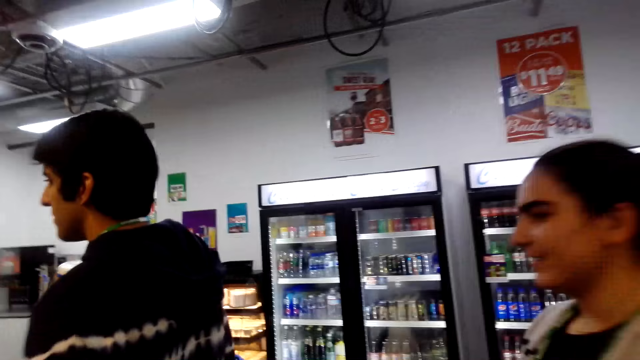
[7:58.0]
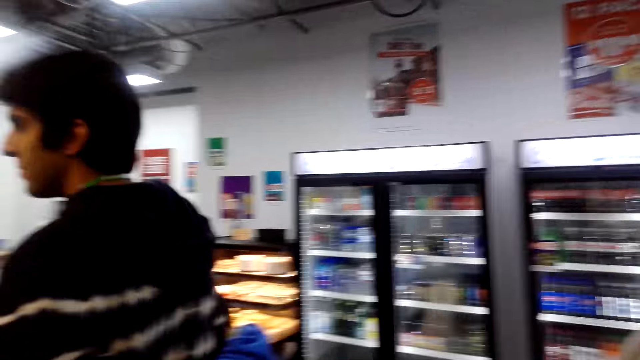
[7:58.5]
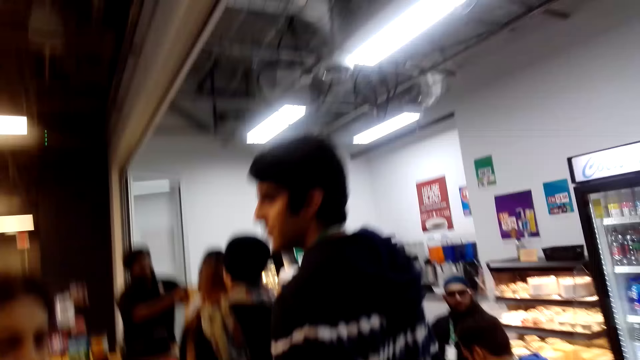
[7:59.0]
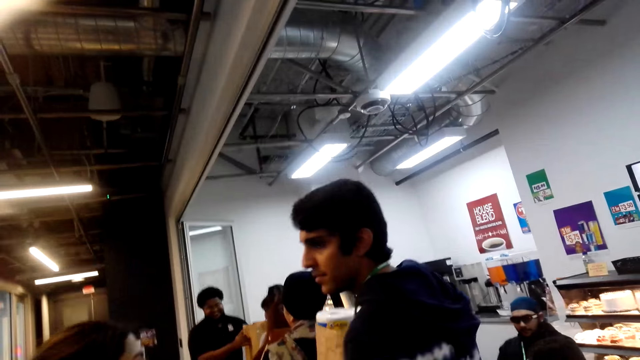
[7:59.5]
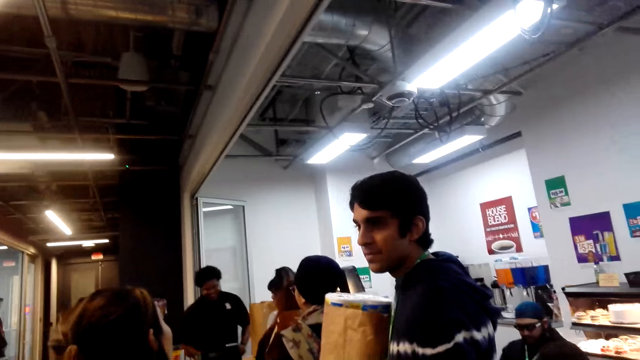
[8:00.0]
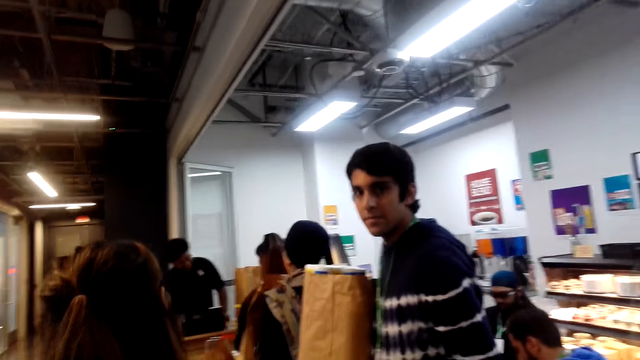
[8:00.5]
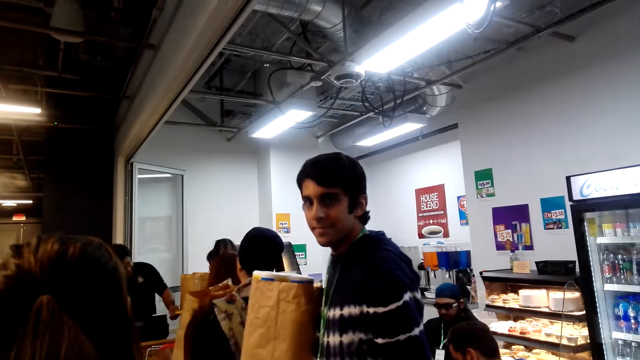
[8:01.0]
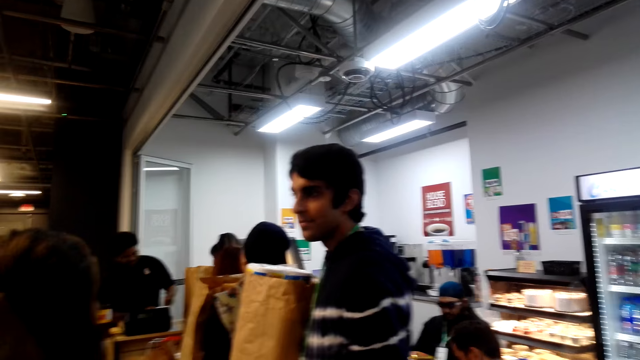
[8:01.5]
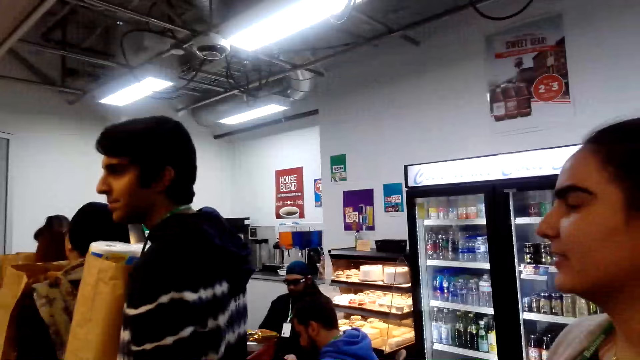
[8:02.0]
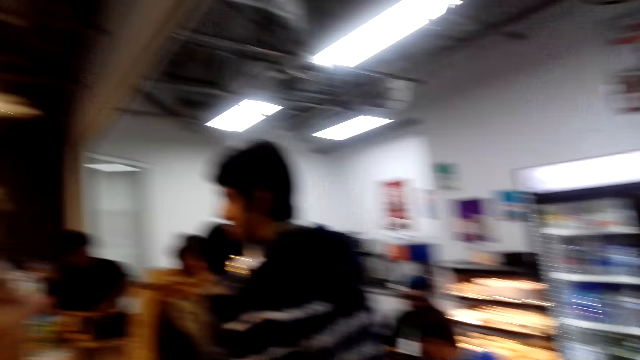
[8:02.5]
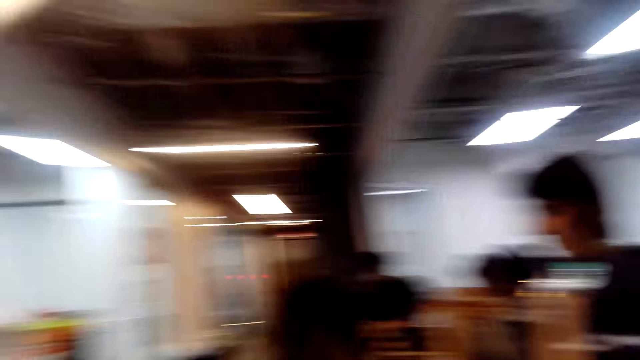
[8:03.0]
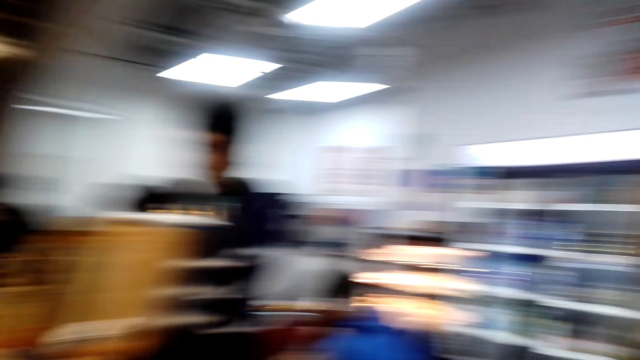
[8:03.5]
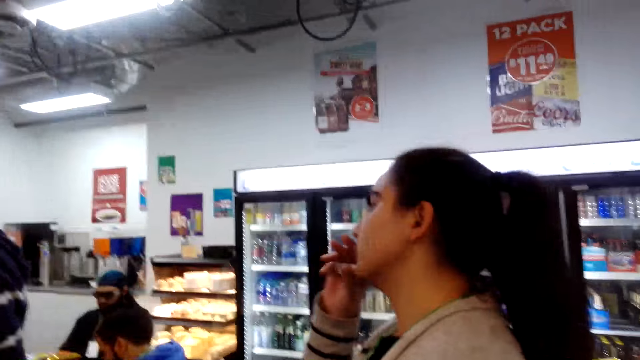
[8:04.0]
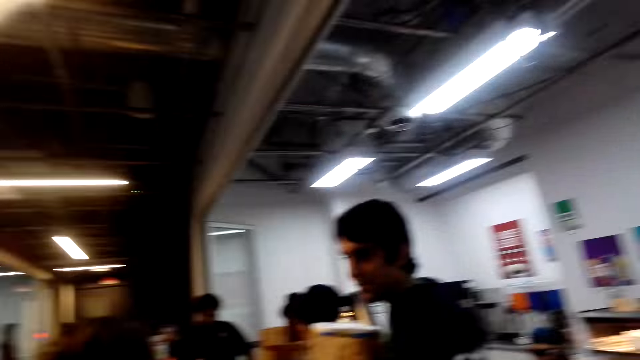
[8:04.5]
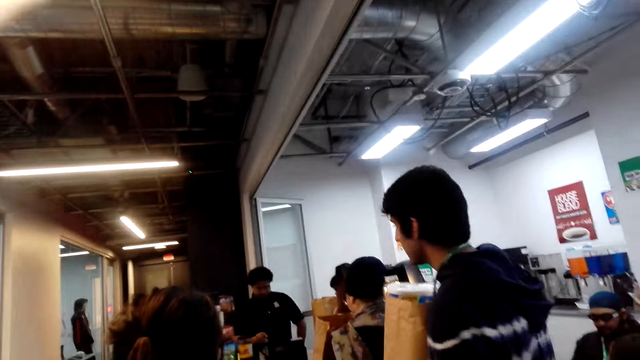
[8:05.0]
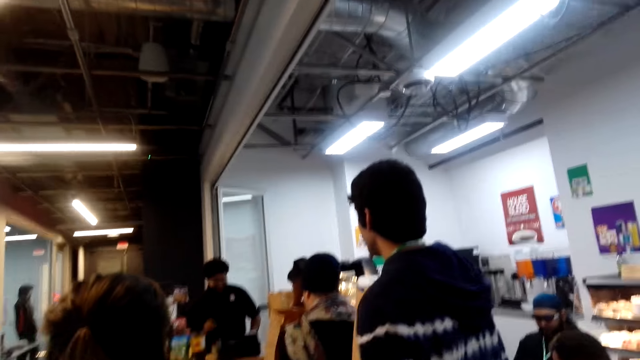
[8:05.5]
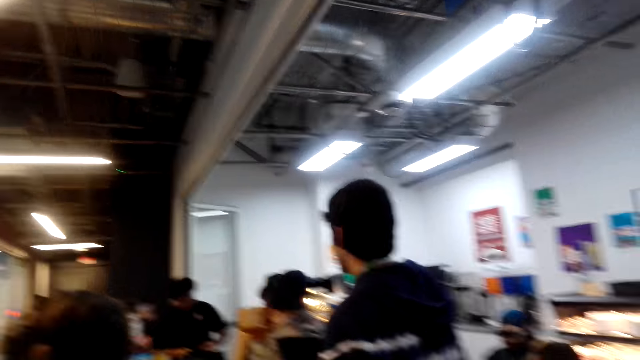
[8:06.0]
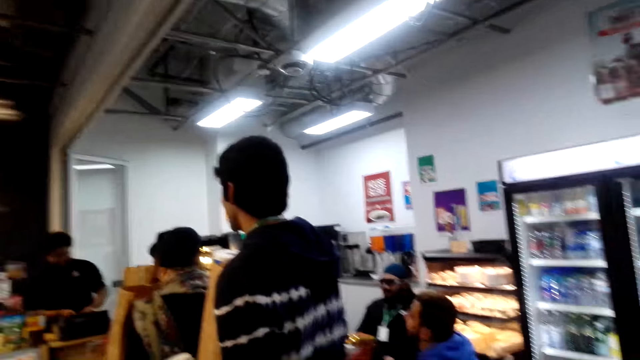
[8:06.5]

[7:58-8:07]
A woman speaks to the camera wearer. The camera wearer speaks to another woman.

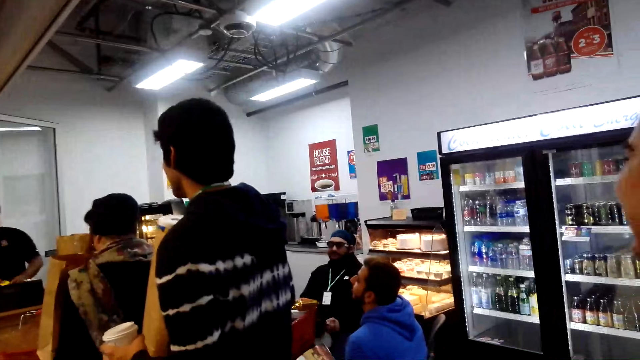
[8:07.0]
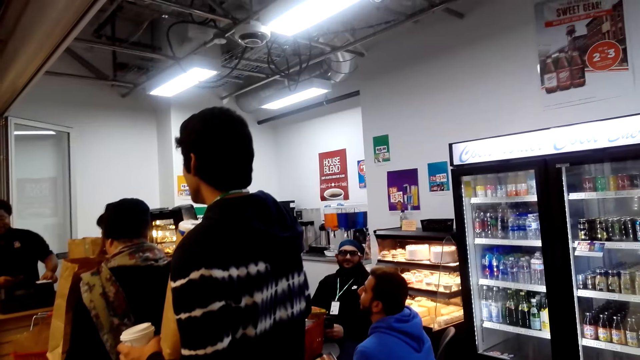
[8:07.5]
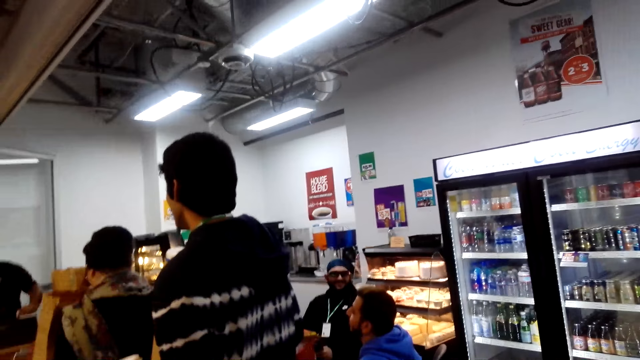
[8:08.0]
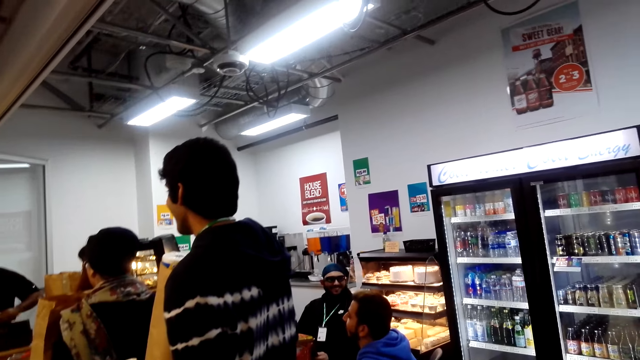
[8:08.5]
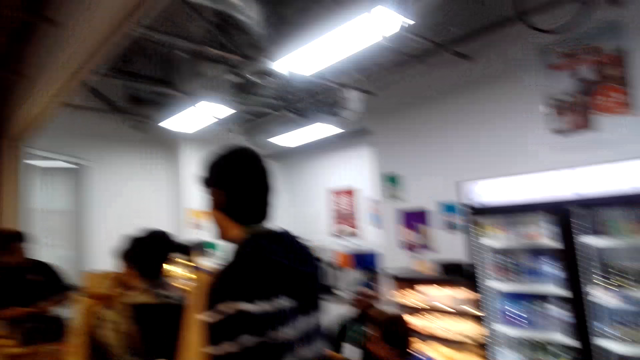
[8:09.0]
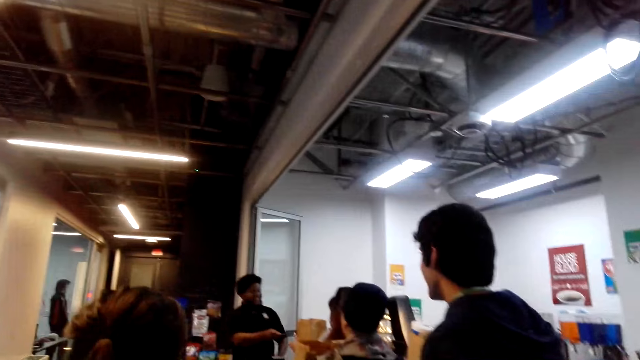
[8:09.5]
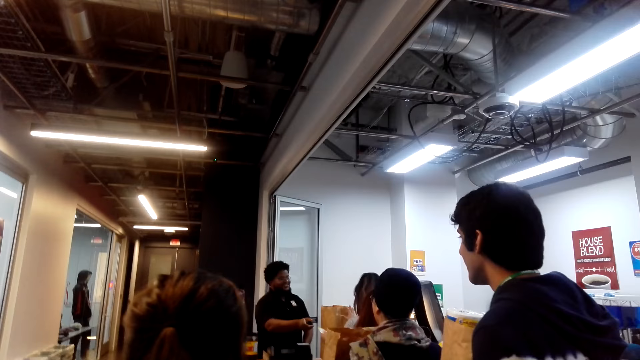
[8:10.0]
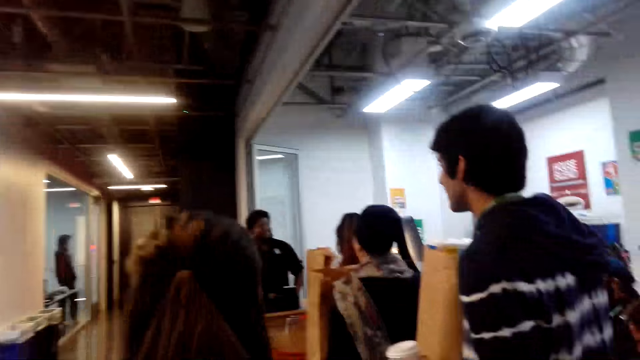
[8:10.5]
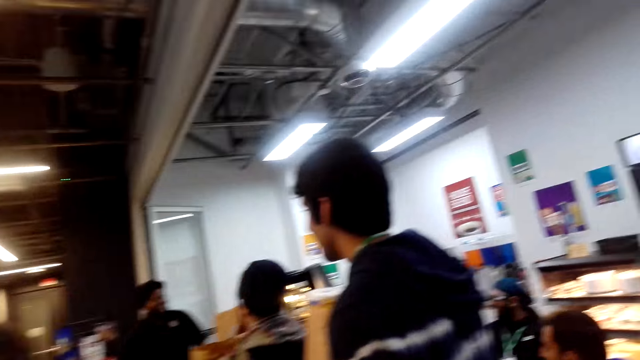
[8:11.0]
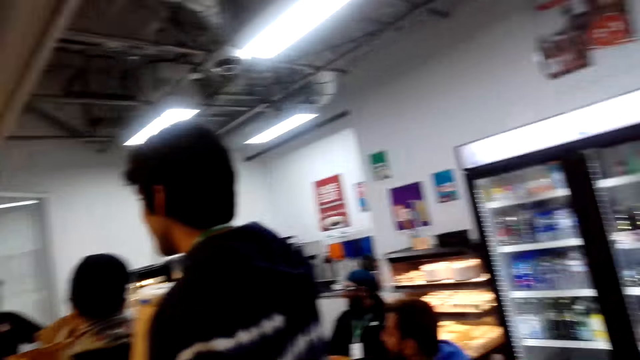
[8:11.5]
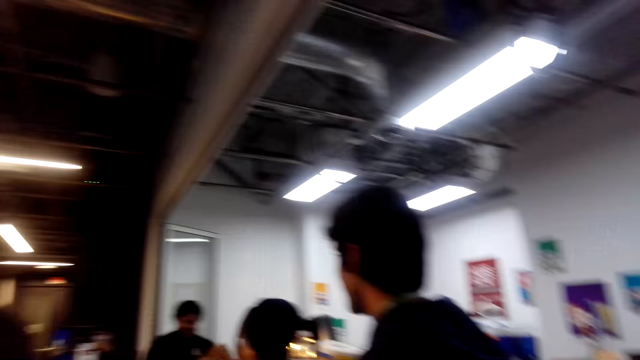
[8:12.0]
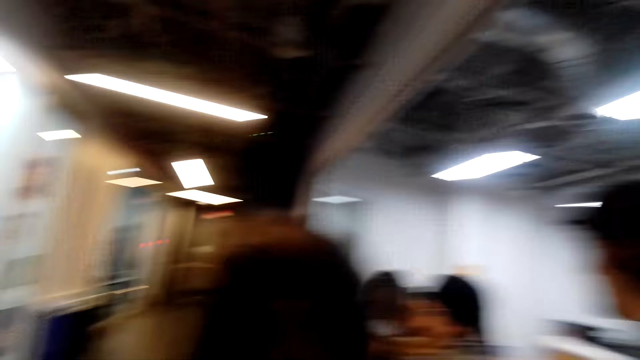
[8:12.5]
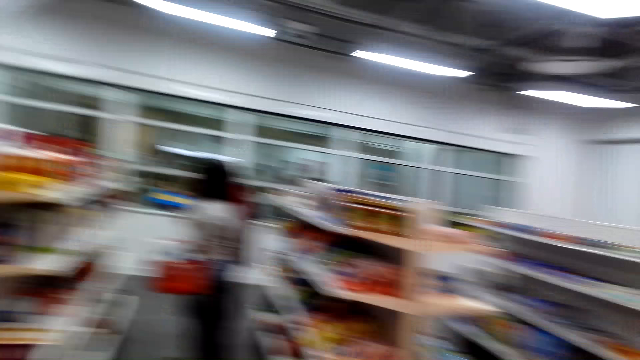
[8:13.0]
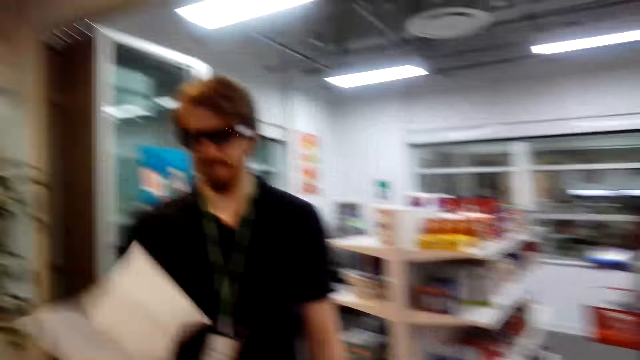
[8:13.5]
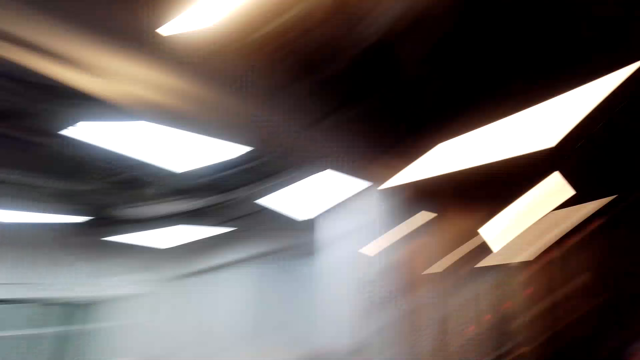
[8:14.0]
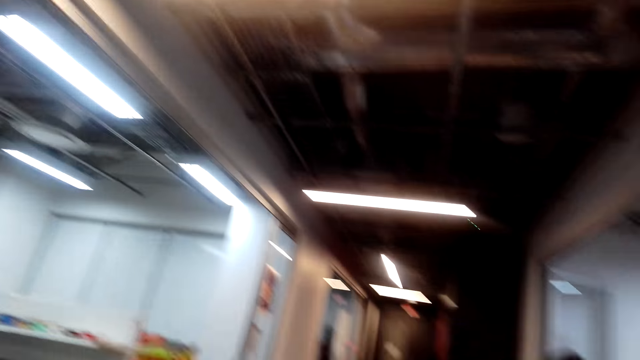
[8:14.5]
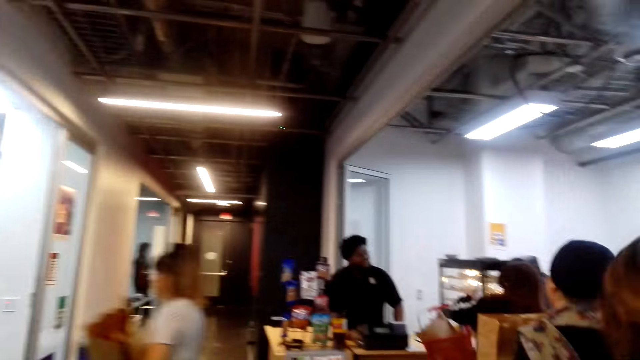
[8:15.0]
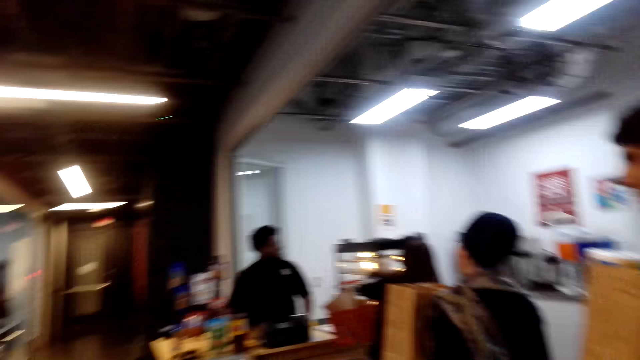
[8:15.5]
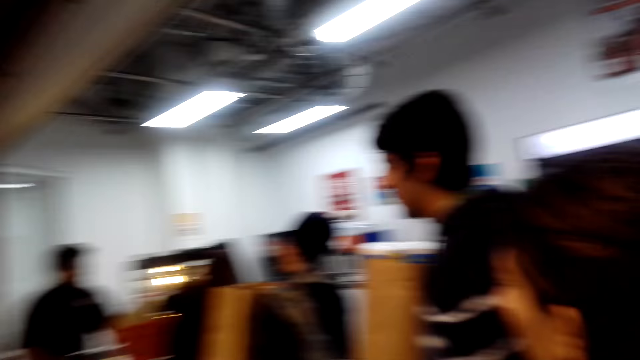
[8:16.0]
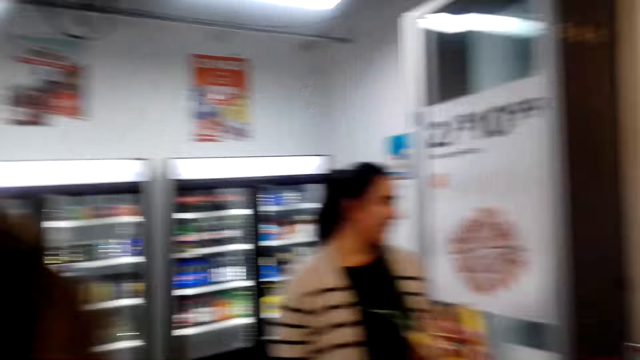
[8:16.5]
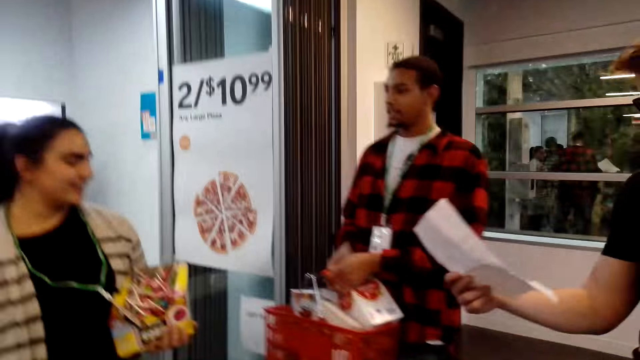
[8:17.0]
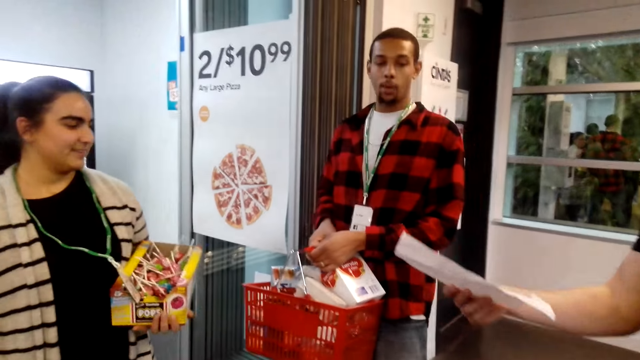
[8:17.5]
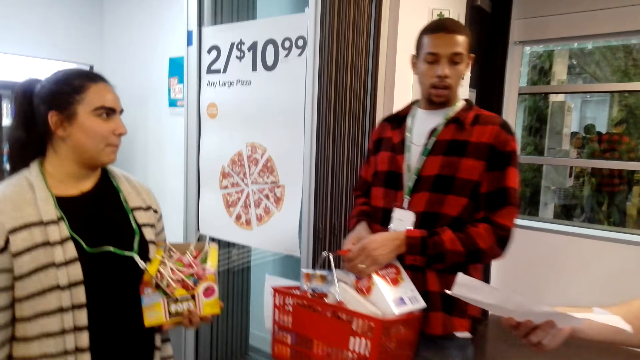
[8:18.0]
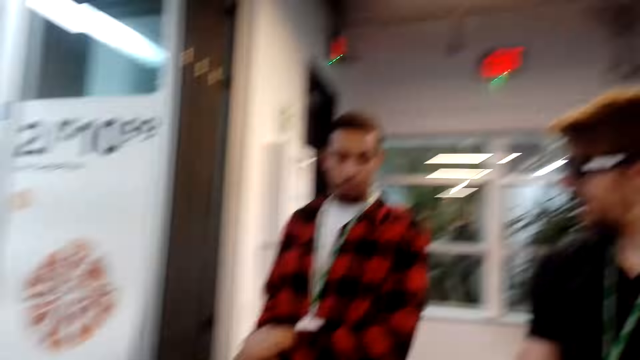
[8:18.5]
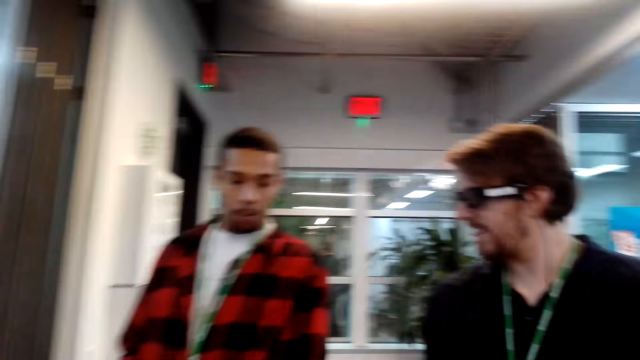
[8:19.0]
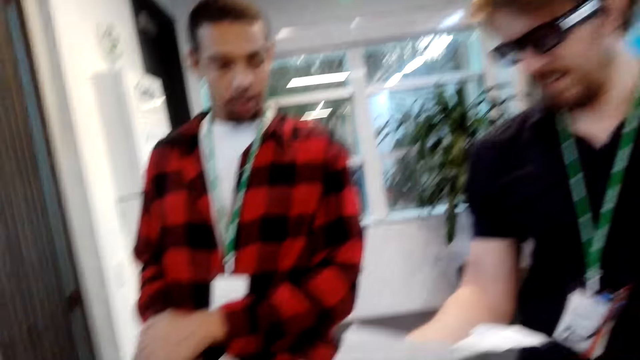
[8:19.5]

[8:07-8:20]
The camera wearer interacts with a cashier. They look around the supermarket. A man stands near a lady. The man interacts with a person and the lady. The camera wearer stares at the person, the lady and the man. The lady stares at the person.
